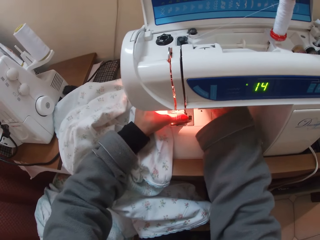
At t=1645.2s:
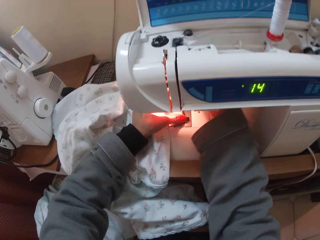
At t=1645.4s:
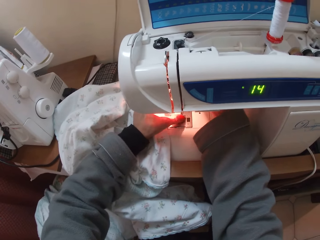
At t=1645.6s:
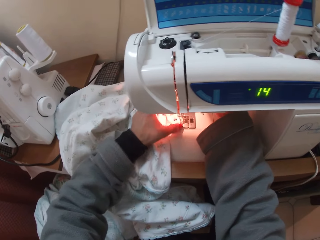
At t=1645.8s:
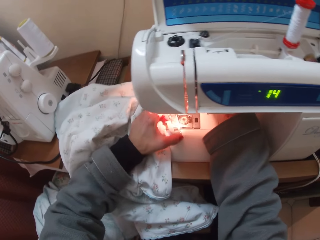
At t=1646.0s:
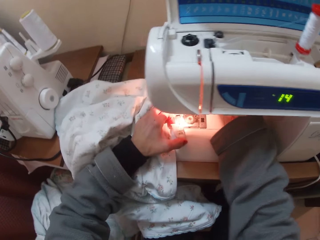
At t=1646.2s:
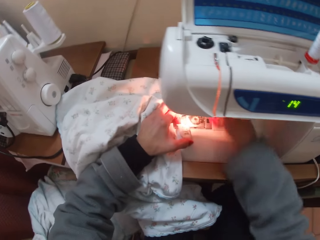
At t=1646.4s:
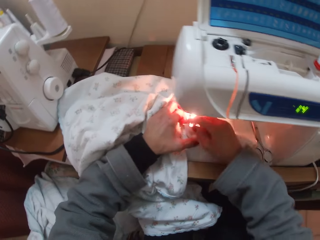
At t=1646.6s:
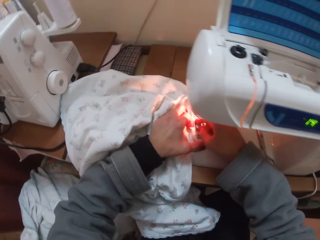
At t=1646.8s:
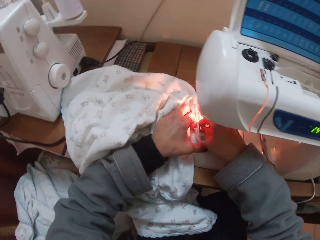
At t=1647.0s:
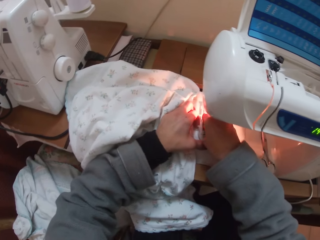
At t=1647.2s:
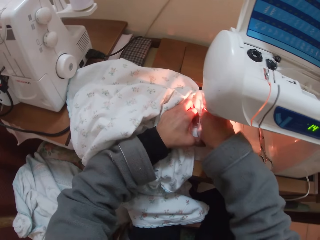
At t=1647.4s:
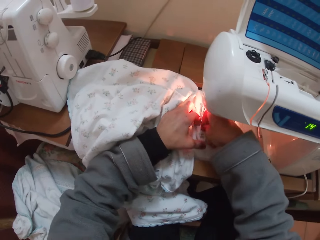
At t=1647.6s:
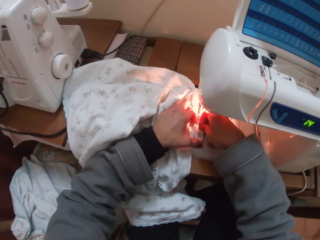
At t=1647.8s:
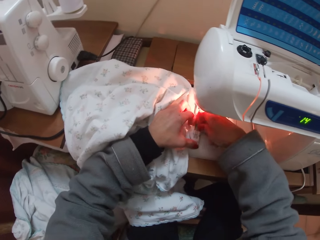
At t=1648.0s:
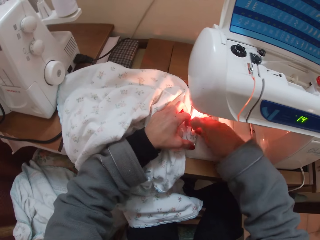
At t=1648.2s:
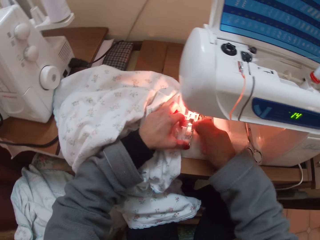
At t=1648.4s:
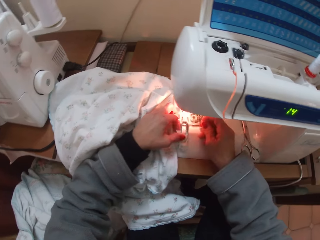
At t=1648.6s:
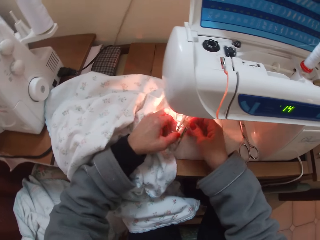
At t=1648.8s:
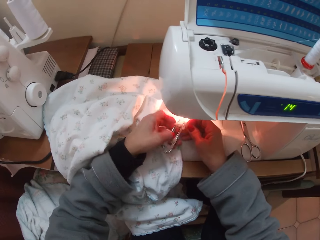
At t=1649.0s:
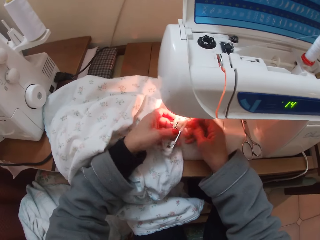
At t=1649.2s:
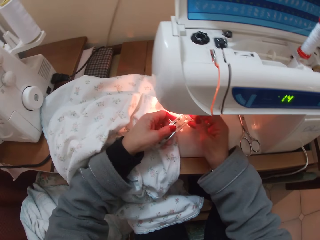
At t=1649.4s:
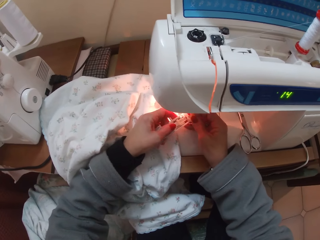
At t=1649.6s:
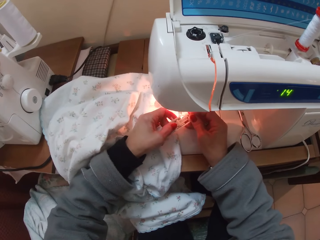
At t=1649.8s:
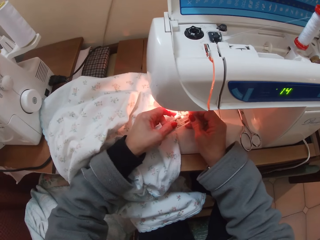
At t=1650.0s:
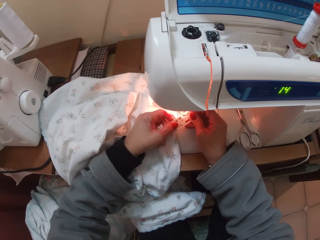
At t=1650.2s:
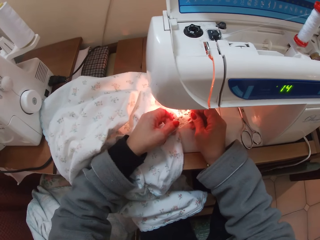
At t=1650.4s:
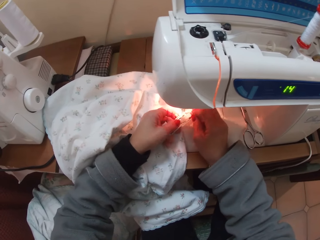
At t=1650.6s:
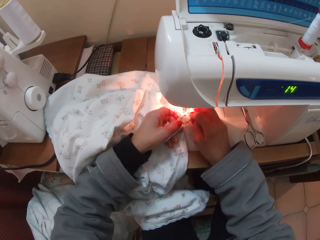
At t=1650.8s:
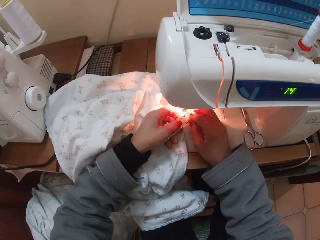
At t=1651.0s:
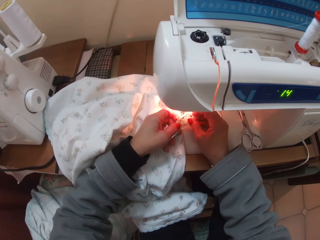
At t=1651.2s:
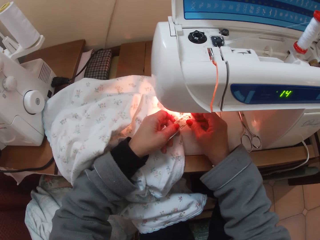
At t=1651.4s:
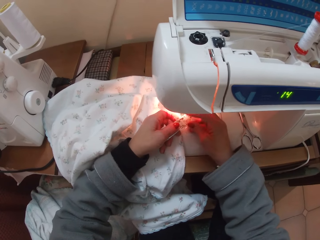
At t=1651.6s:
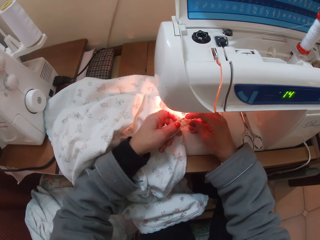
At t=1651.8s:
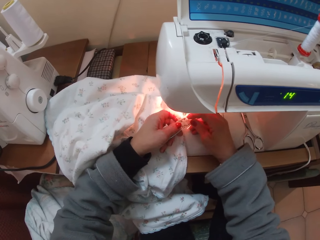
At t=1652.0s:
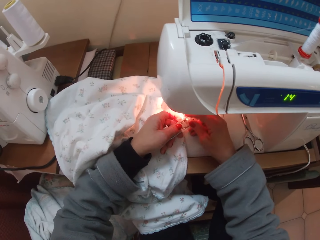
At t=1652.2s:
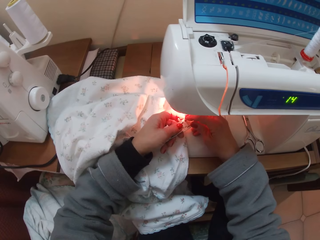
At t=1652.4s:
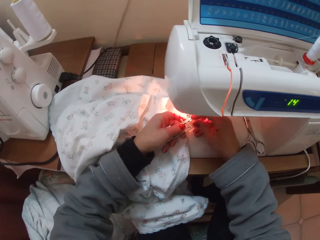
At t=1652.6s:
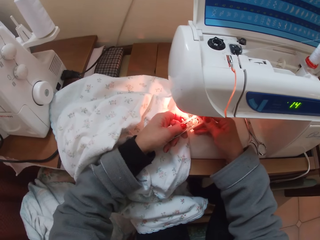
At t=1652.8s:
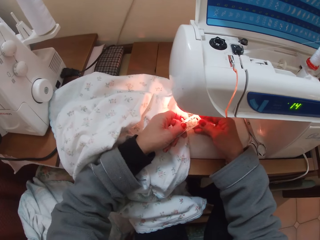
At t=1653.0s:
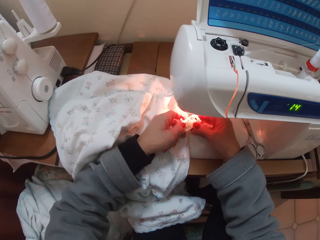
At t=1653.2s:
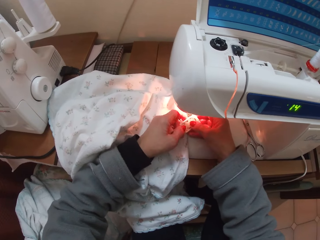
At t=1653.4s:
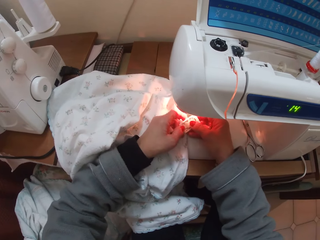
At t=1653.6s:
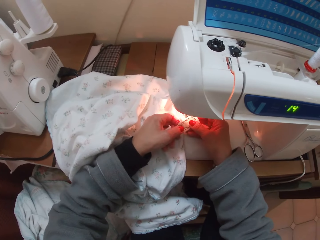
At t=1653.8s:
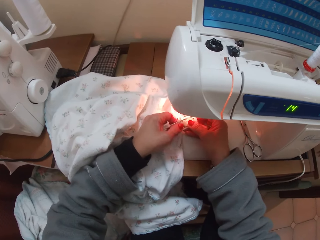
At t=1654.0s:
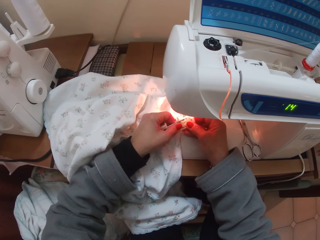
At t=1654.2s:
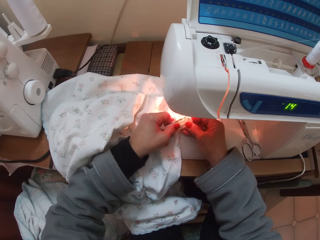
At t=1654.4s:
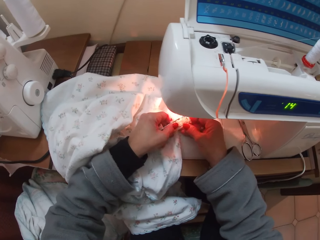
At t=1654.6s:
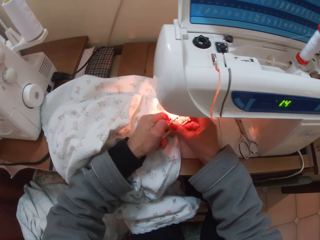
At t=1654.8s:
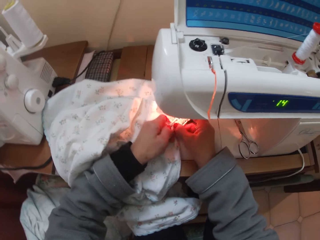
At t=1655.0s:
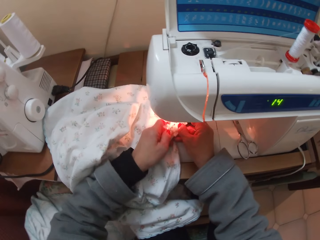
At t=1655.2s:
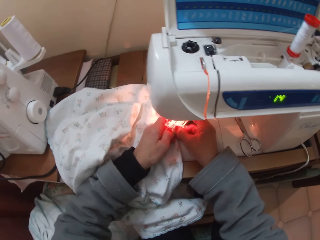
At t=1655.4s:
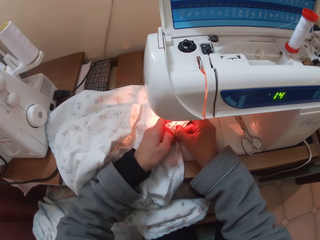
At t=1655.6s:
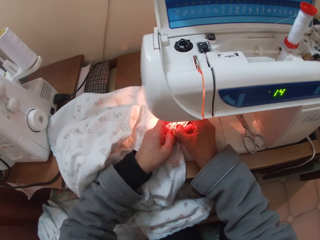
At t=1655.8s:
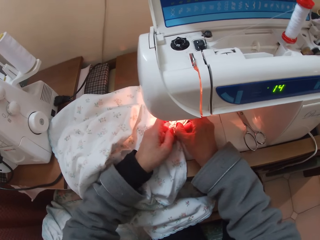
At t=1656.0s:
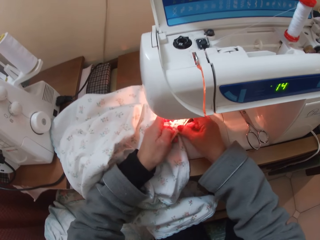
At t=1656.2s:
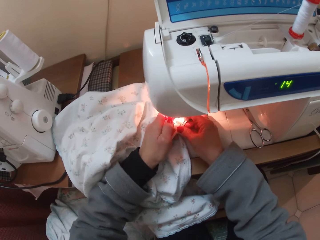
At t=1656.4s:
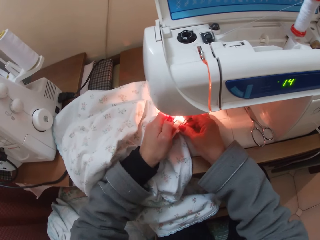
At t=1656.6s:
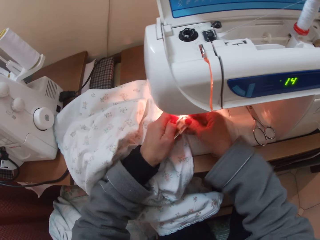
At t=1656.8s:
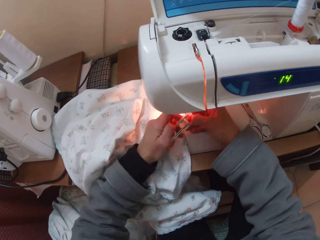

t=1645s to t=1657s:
The camera wearer holds something.

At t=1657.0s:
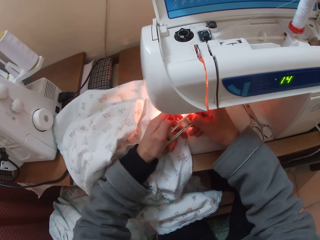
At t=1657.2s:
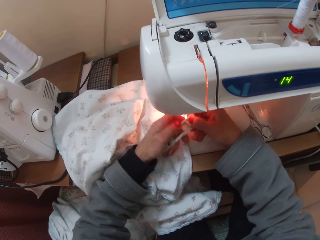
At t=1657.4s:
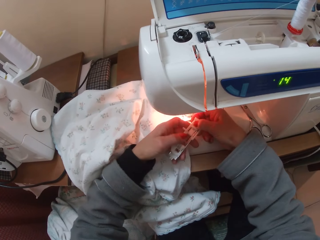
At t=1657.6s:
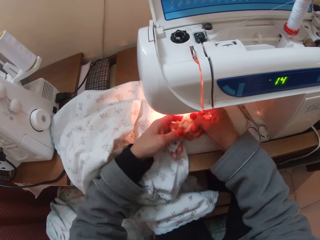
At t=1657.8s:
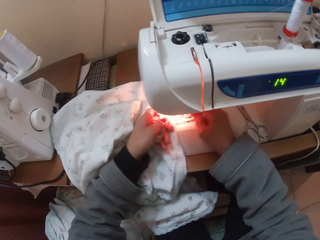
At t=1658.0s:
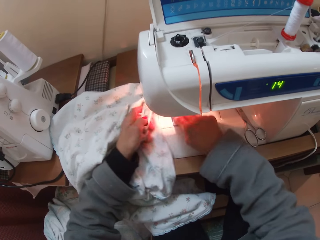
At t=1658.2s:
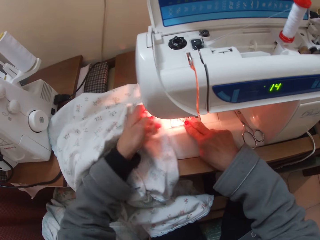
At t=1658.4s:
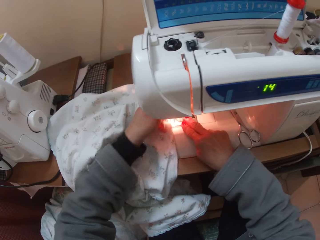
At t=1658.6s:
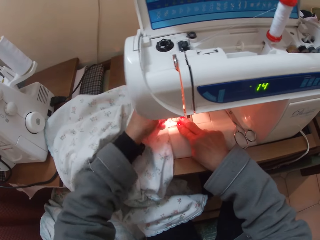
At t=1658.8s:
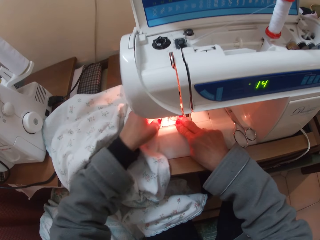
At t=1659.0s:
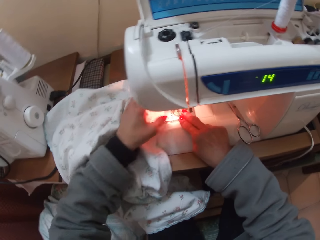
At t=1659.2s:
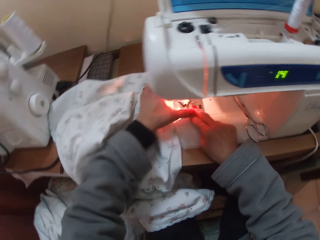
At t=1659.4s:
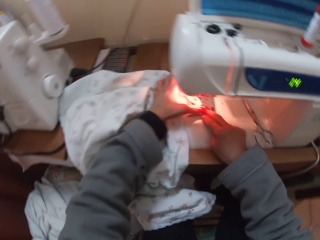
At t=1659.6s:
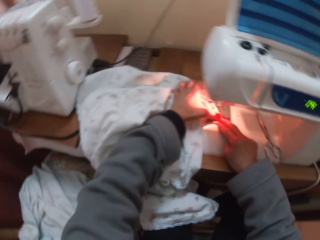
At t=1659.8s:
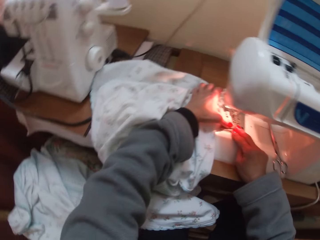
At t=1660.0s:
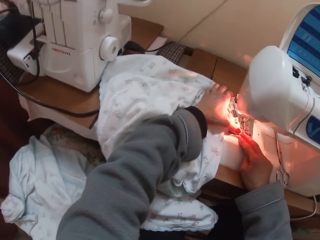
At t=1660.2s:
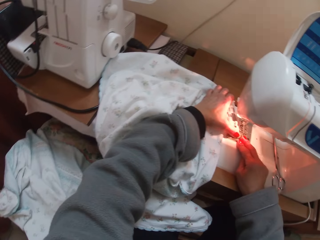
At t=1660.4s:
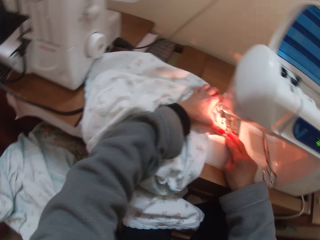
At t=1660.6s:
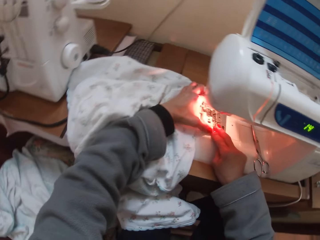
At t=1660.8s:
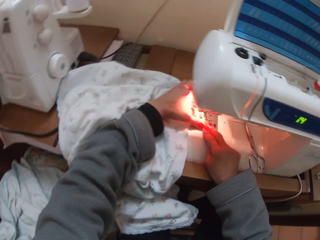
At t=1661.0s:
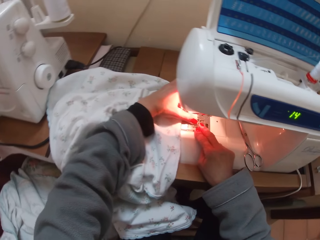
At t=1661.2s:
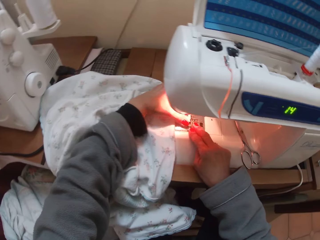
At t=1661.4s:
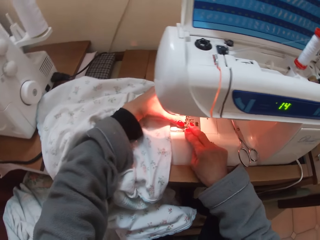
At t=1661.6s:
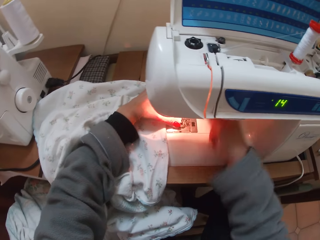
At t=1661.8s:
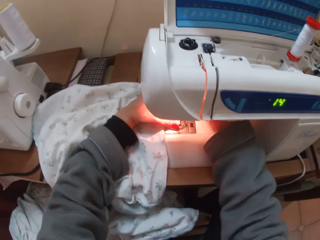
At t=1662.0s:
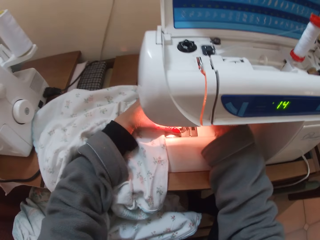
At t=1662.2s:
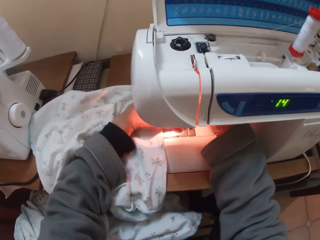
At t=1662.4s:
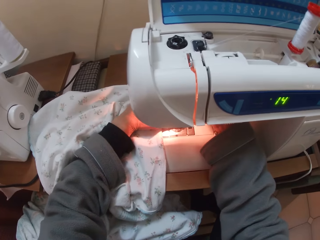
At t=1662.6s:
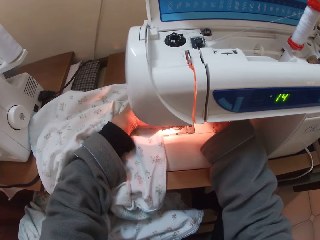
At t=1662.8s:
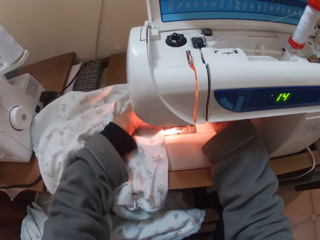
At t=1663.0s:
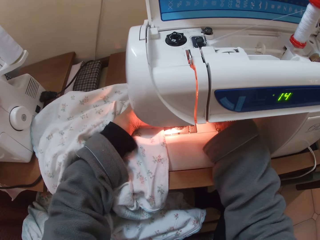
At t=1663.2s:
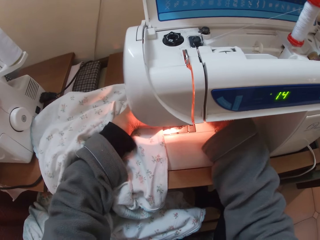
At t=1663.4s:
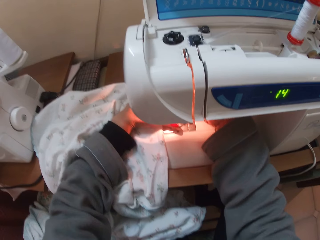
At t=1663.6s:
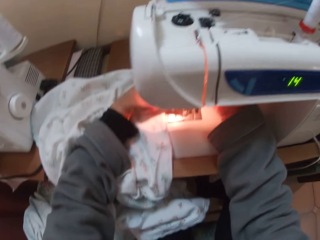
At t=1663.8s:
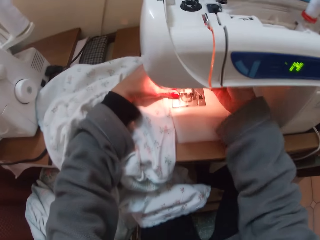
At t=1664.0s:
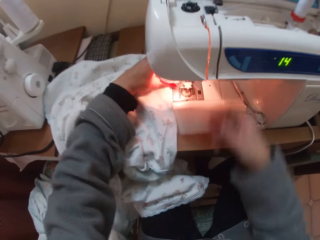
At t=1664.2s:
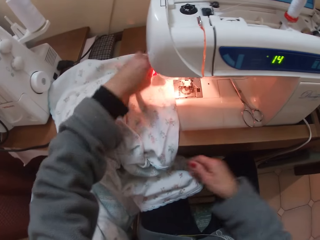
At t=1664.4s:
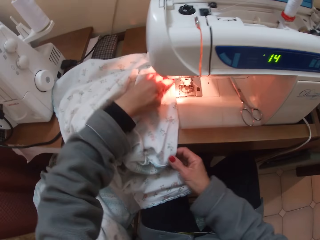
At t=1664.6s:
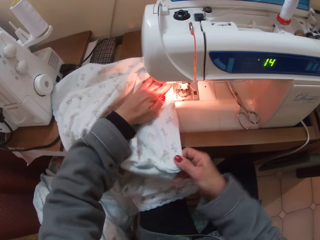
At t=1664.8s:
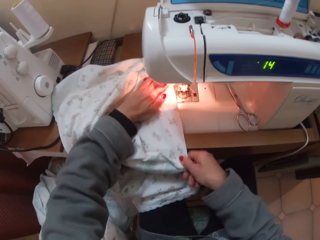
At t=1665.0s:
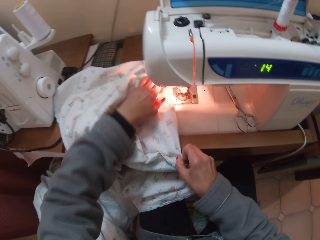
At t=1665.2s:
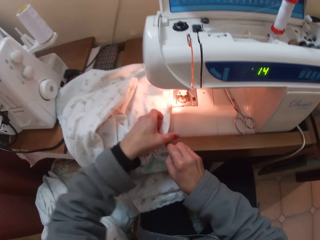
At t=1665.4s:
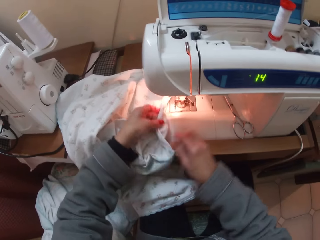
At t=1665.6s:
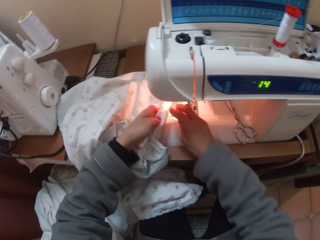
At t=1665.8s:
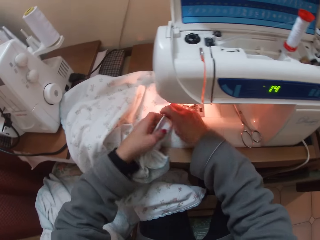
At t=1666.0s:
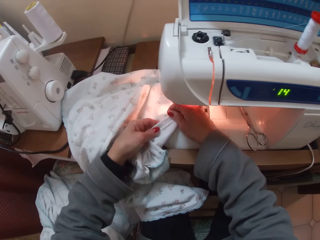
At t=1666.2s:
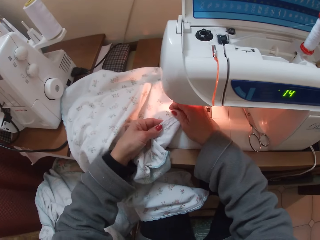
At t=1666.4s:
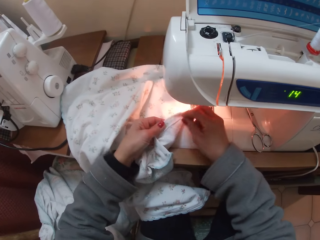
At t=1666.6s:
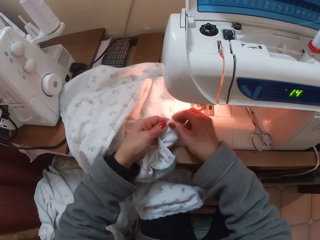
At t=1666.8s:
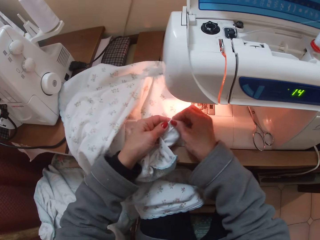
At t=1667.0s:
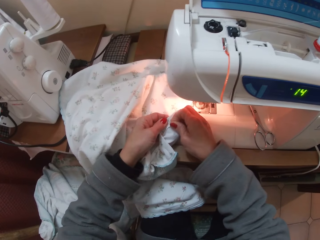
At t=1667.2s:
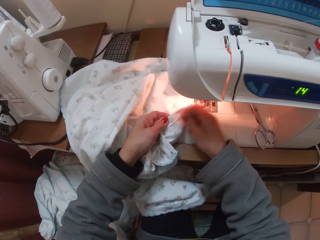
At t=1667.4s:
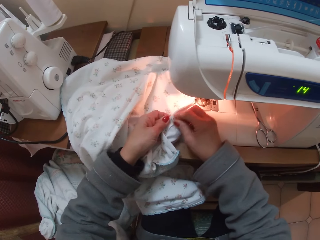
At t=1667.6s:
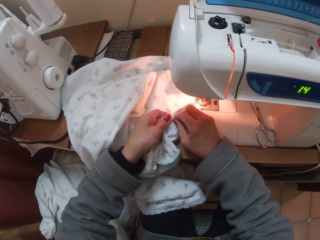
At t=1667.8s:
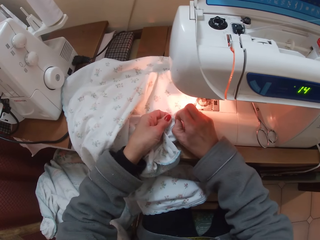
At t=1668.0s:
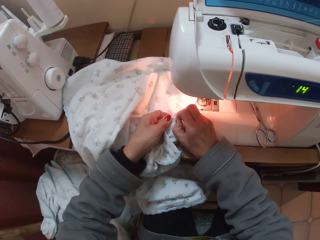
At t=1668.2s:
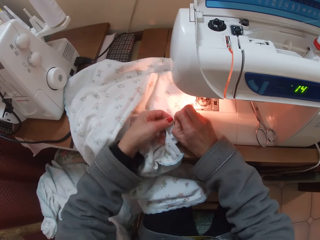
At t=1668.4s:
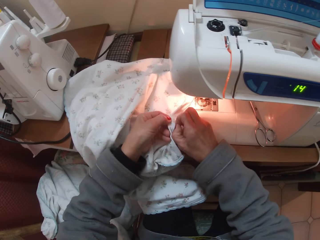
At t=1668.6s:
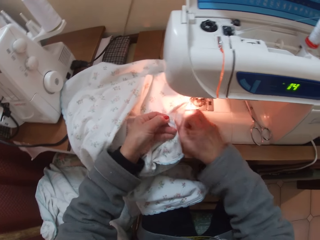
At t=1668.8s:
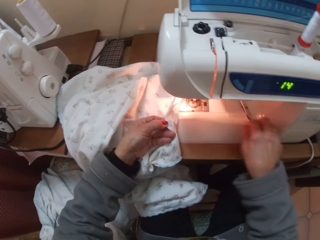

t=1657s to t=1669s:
The camera wearer fixes something to the sewing machine. She takes her right hand out of the machine. She adjusts the piece of cloth with both hands.
